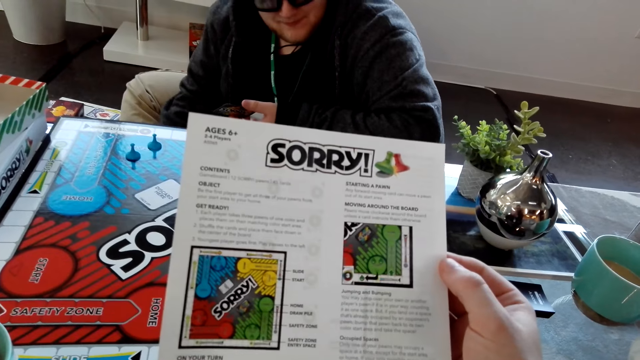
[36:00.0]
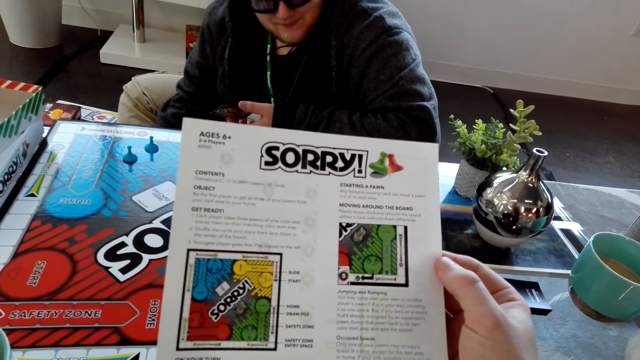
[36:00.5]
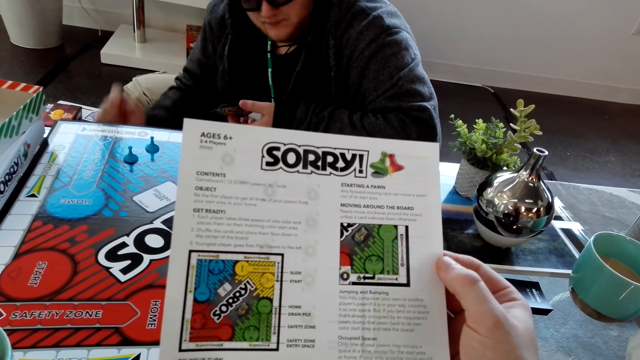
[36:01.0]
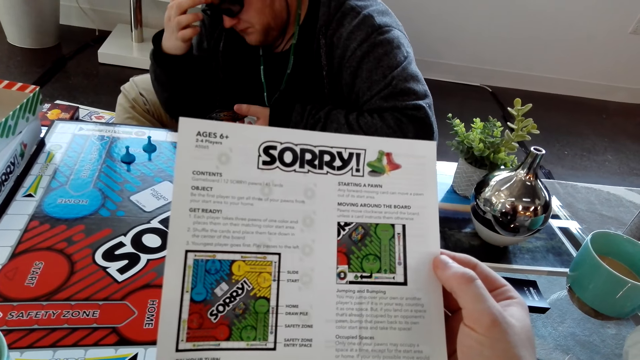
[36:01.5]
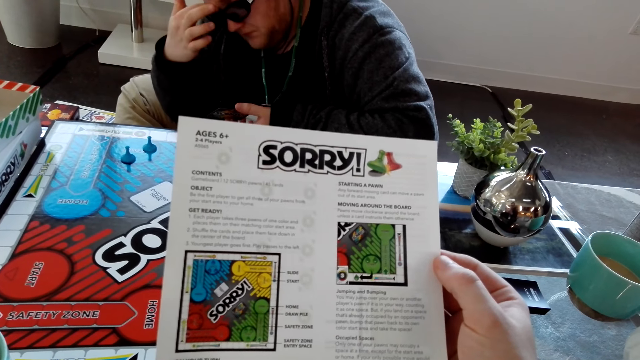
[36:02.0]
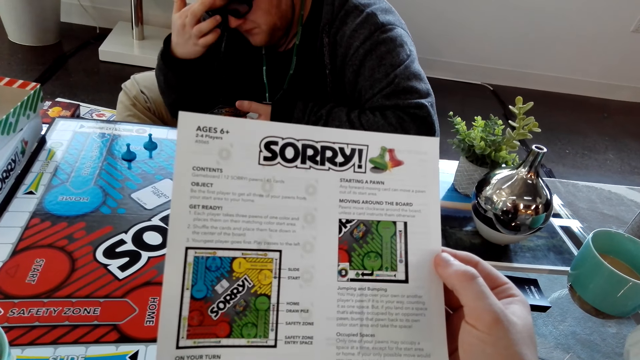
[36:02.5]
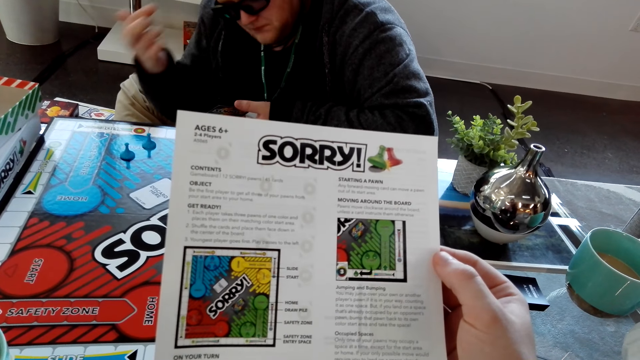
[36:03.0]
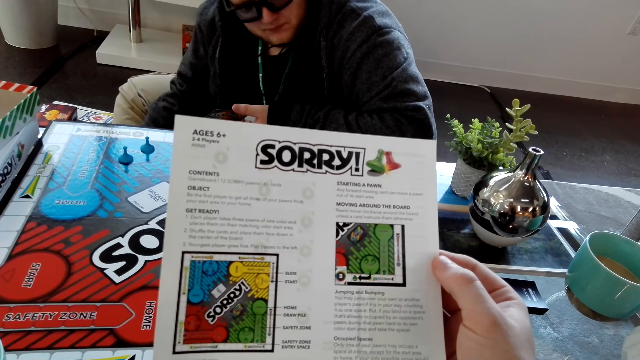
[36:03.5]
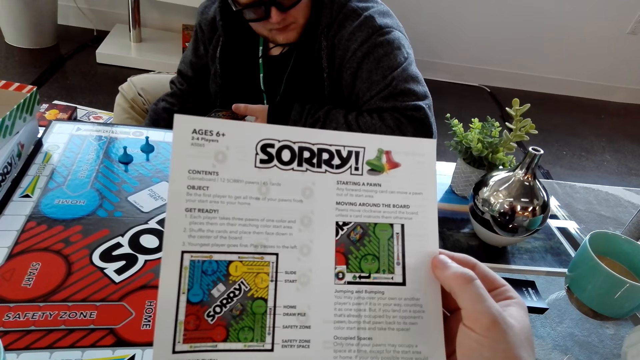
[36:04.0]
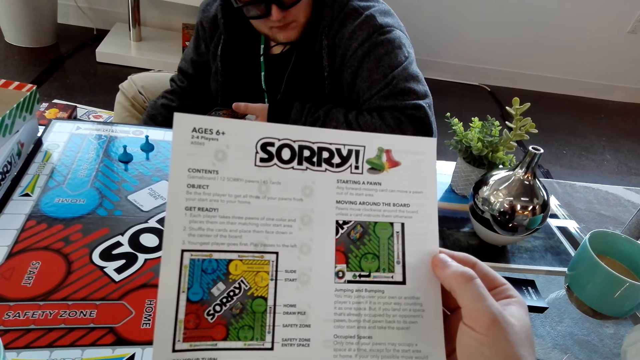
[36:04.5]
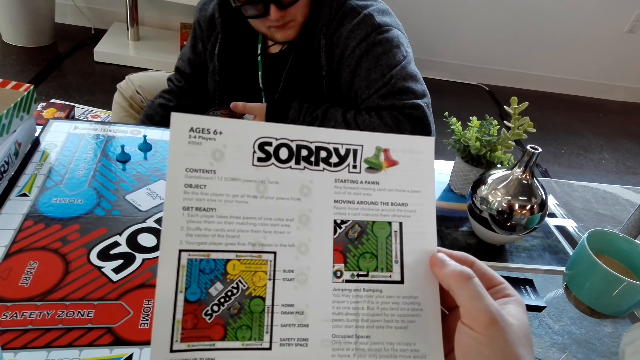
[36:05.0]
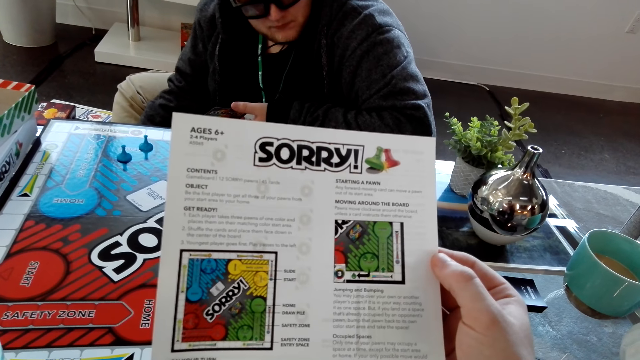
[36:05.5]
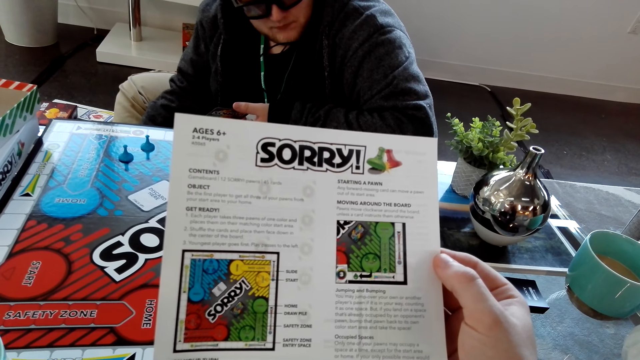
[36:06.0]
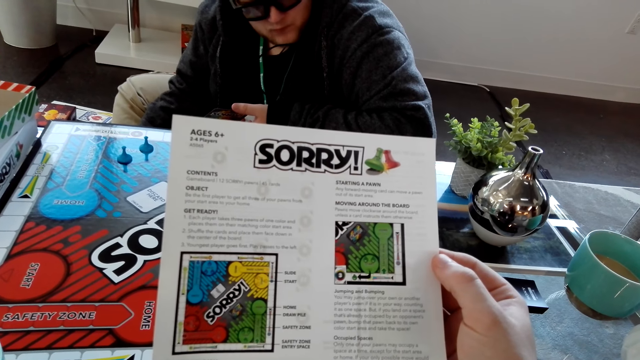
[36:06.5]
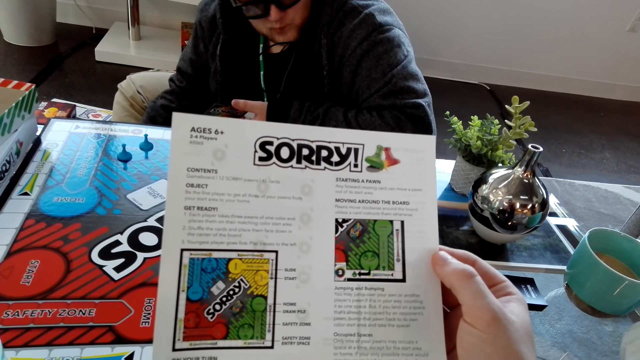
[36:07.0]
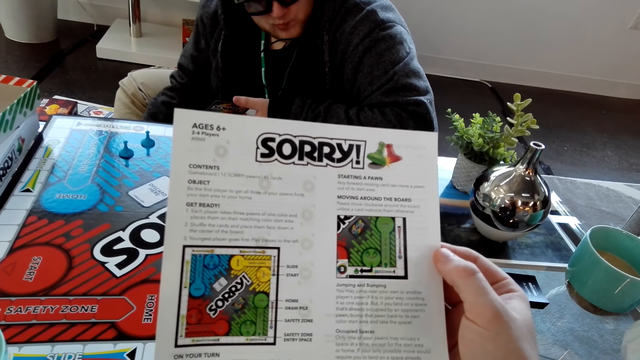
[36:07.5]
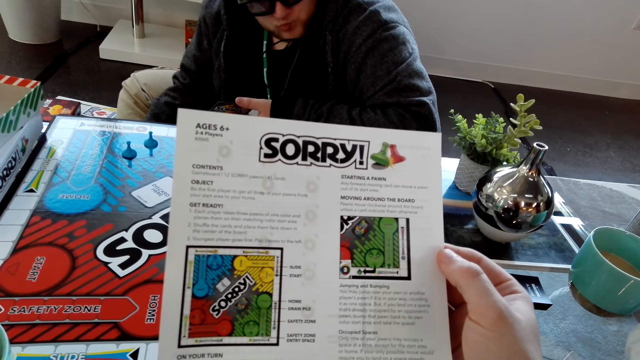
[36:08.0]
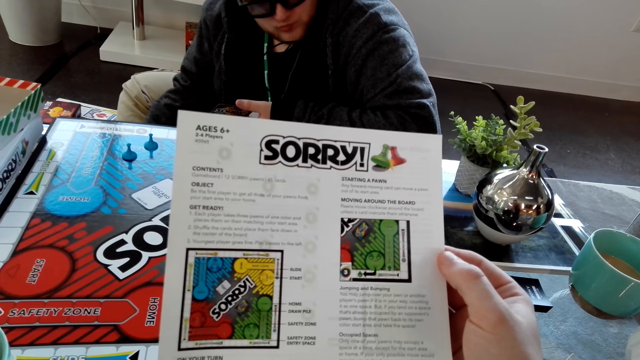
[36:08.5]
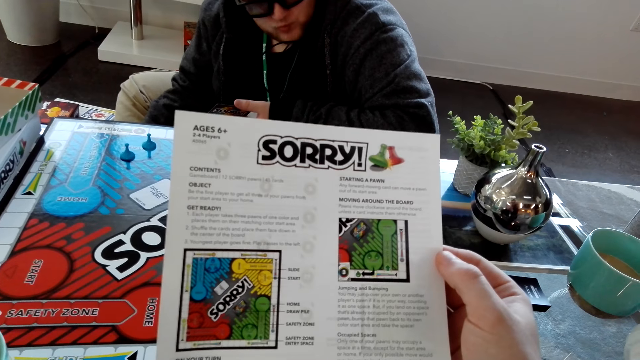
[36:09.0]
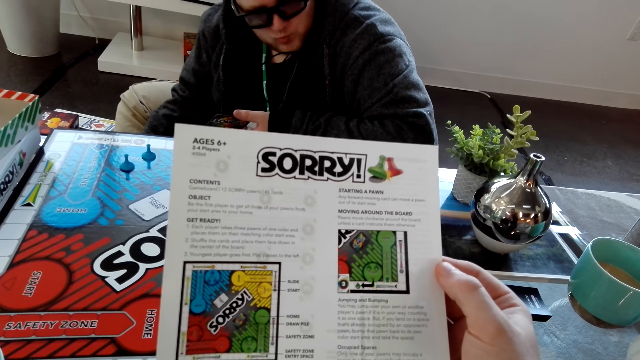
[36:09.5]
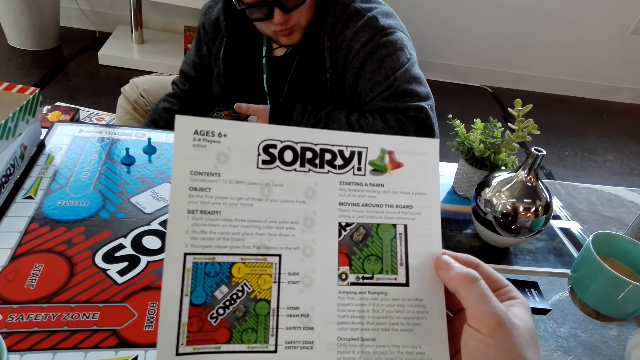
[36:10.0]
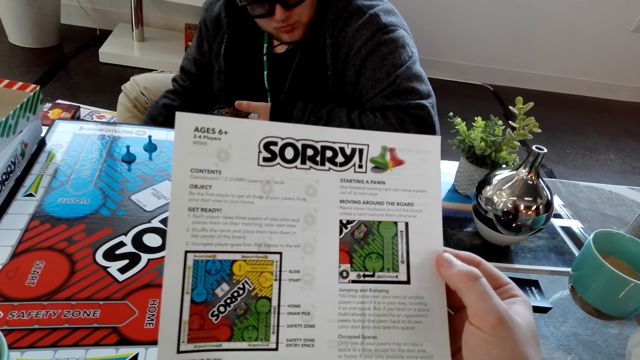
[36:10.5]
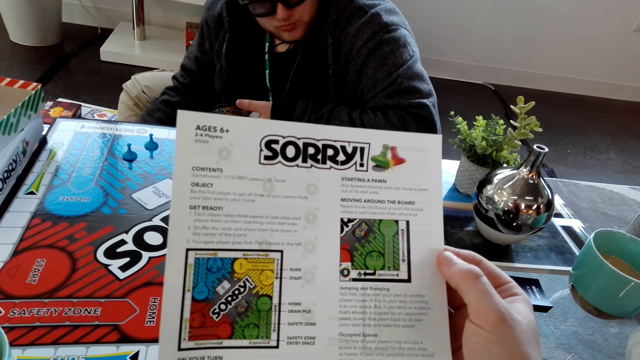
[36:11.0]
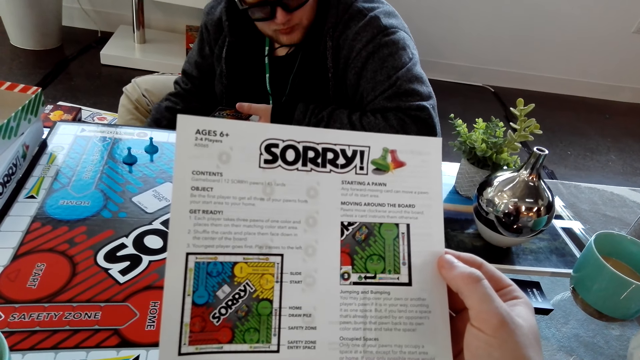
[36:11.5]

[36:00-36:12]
A man scratches his forehead.

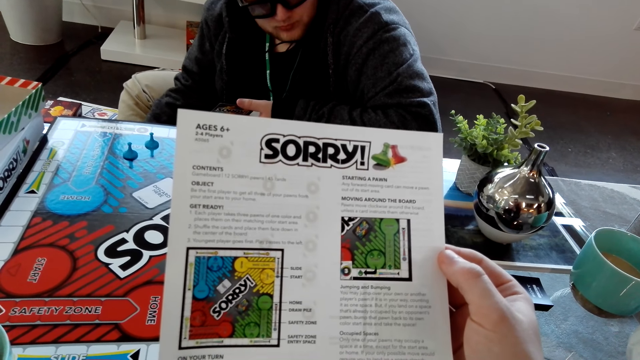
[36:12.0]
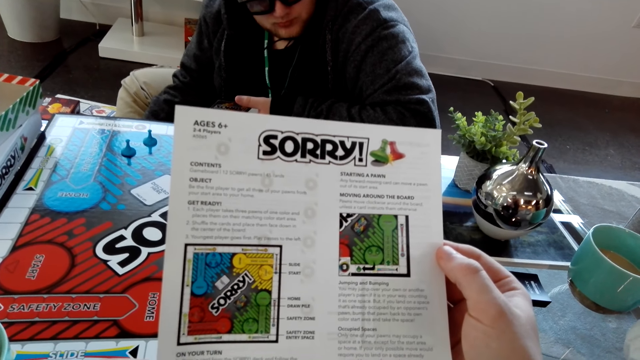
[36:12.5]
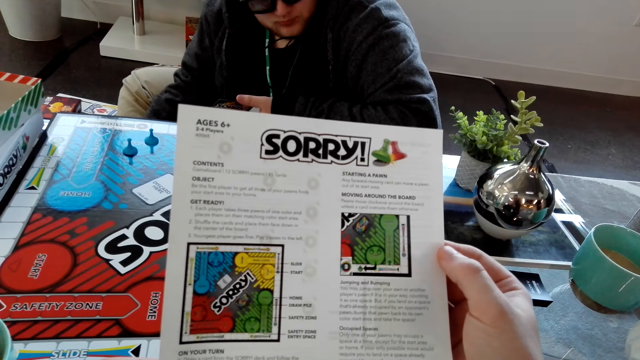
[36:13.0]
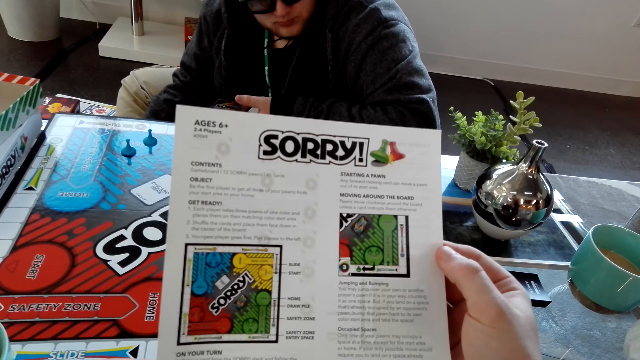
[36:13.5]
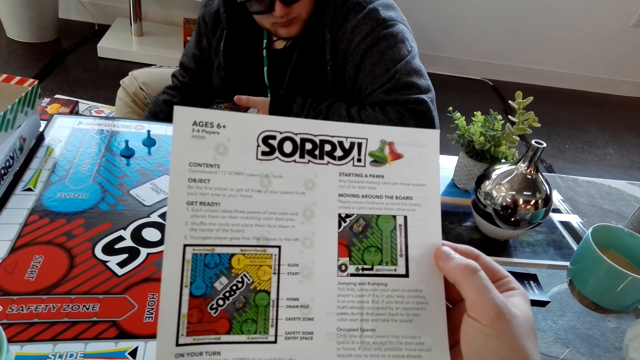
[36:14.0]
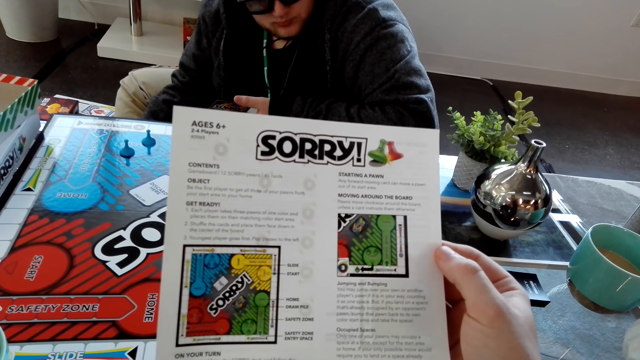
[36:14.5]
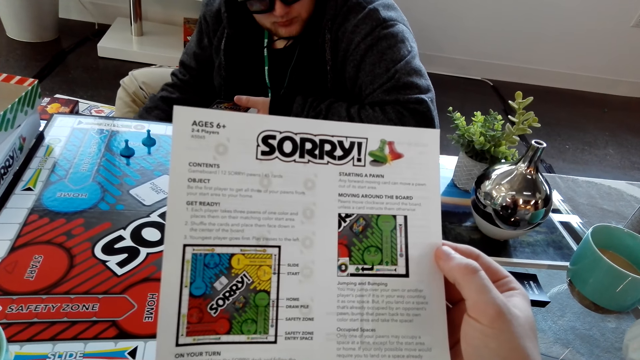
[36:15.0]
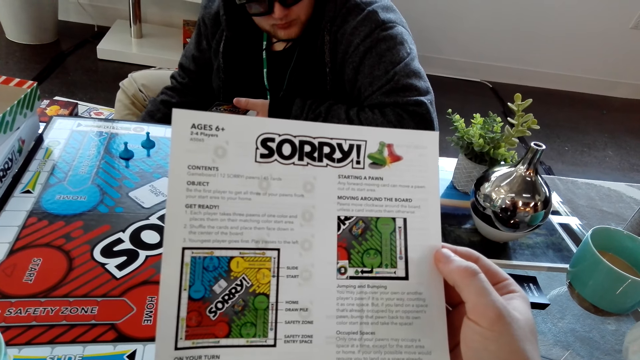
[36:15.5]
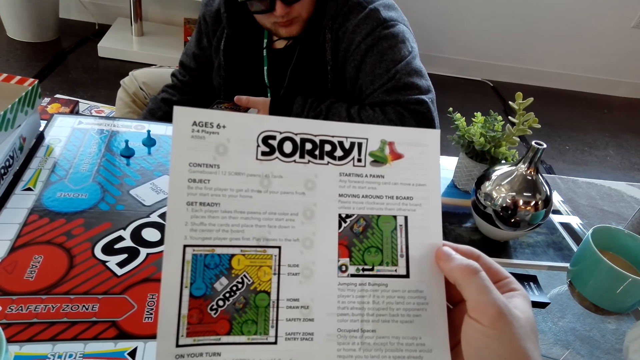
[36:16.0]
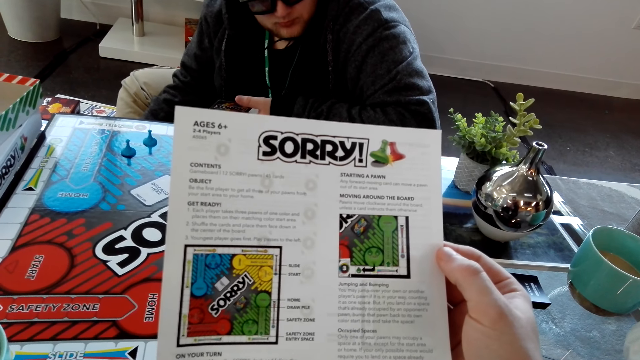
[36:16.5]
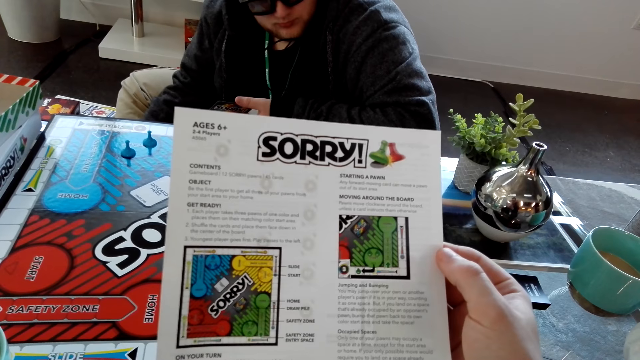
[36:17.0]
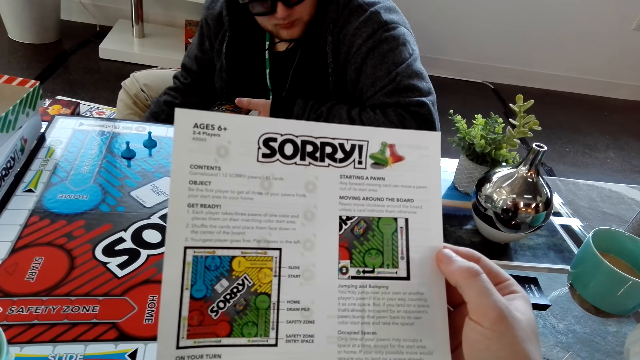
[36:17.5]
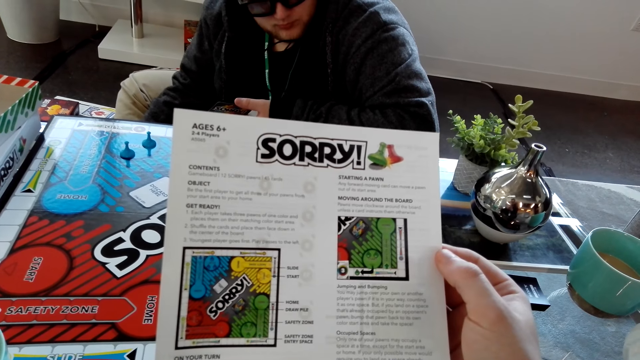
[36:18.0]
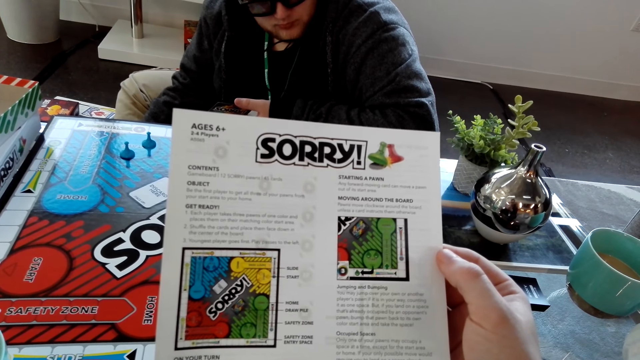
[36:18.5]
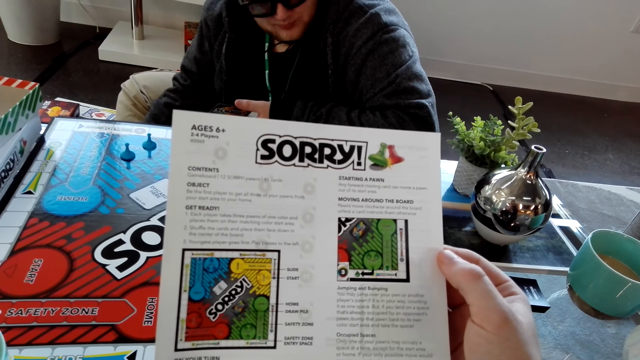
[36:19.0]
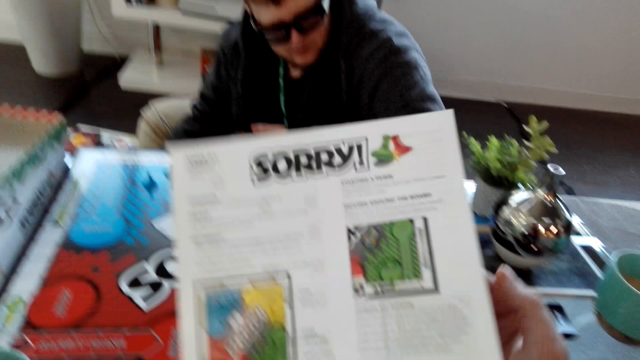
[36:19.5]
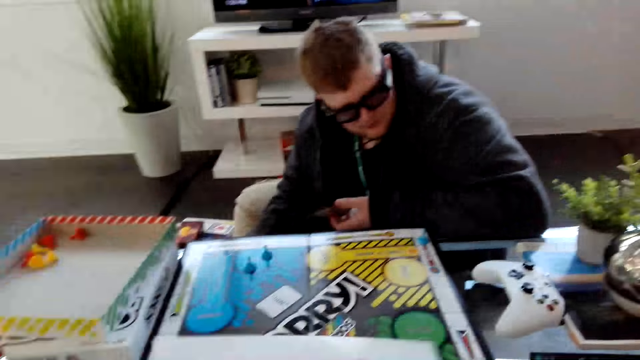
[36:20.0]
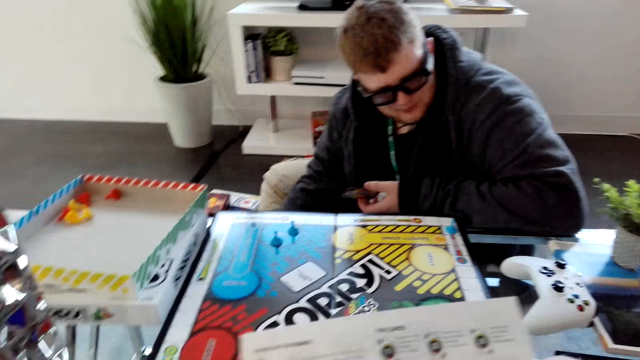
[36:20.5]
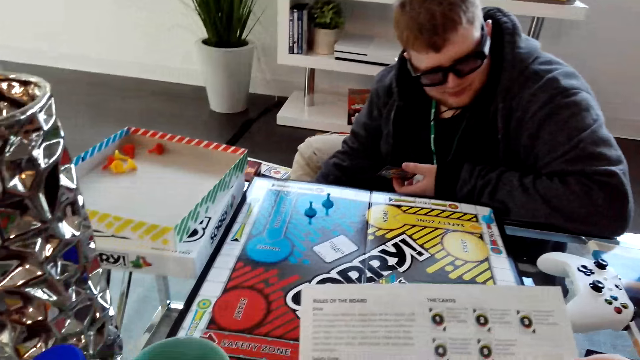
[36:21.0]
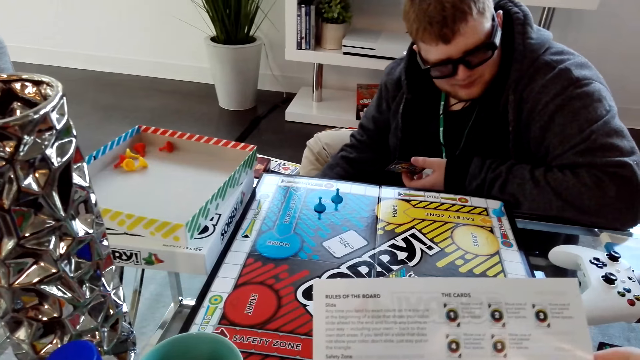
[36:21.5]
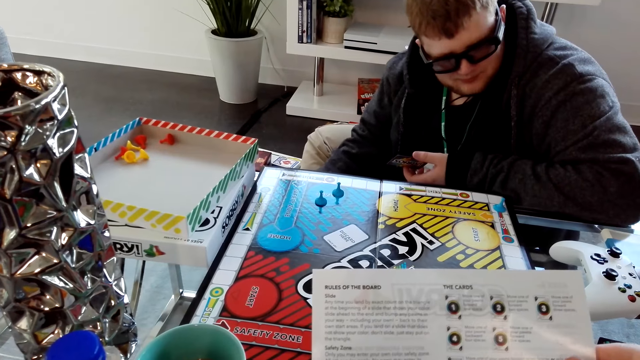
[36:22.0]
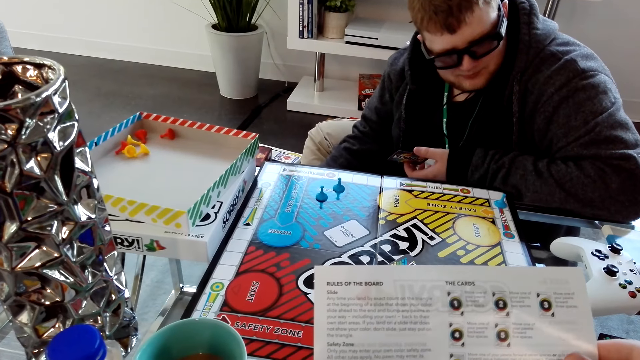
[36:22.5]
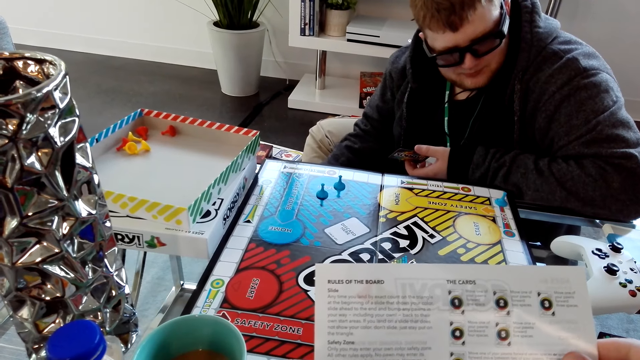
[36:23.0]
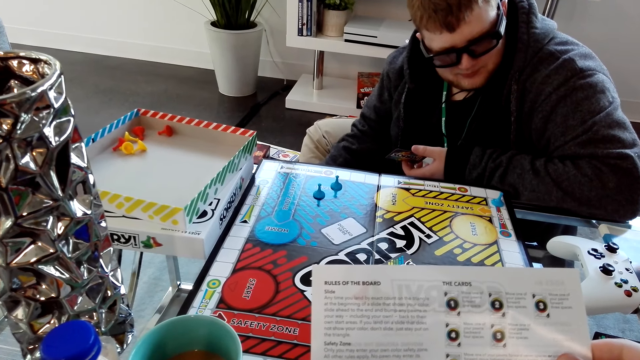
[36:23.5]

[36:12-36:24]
The camera wearer flips the page of the instruction manual.
